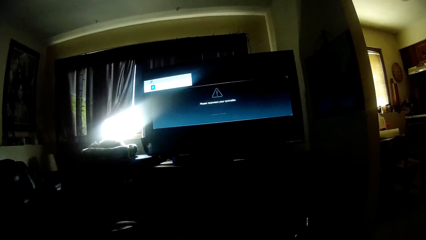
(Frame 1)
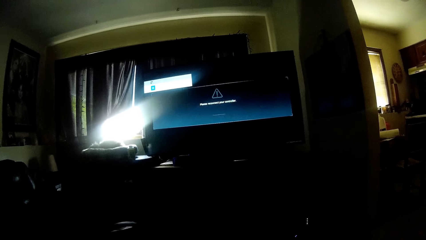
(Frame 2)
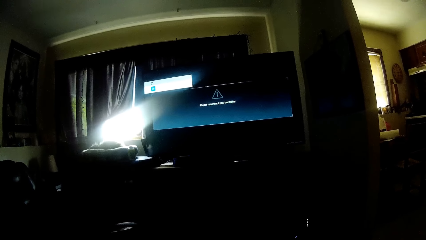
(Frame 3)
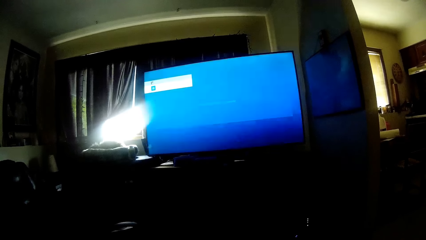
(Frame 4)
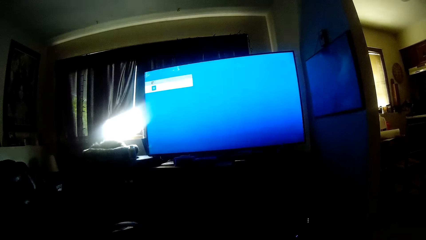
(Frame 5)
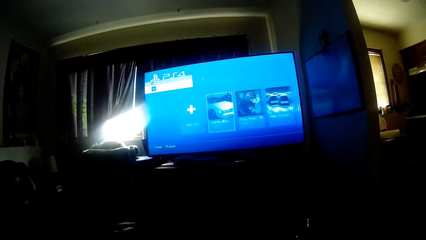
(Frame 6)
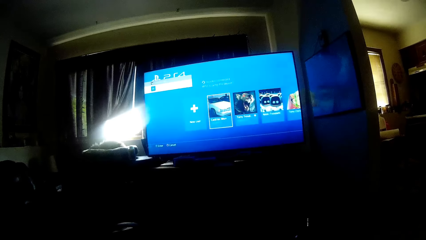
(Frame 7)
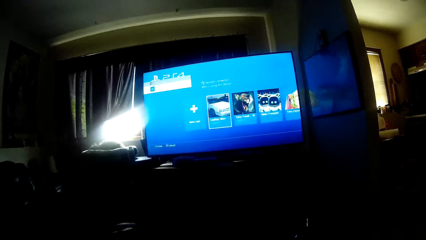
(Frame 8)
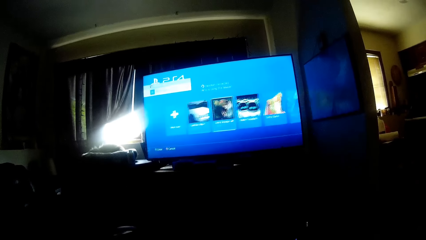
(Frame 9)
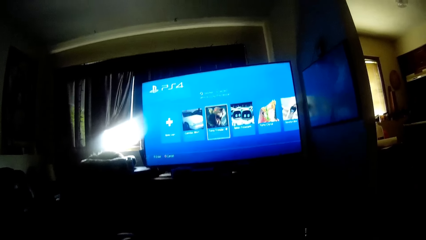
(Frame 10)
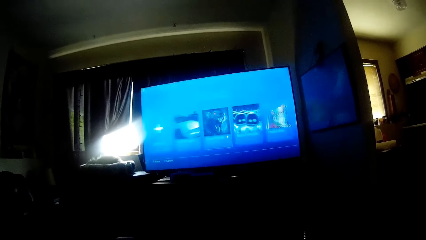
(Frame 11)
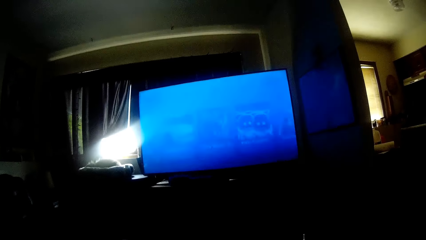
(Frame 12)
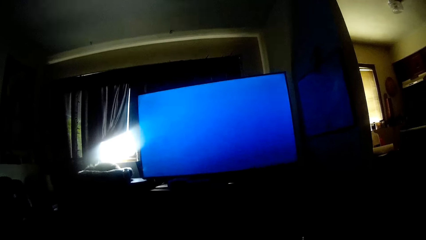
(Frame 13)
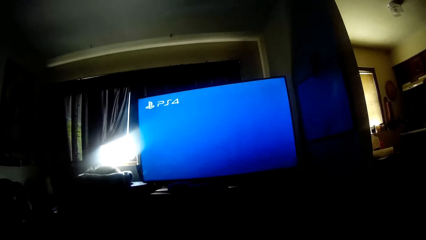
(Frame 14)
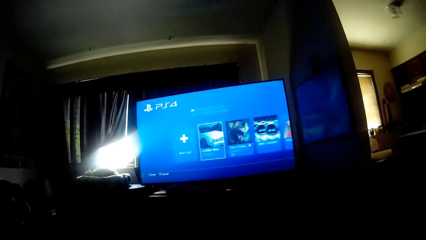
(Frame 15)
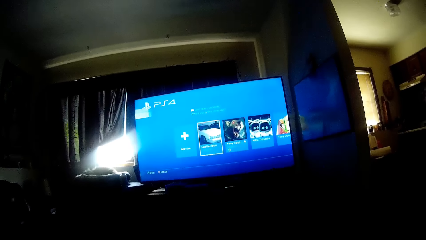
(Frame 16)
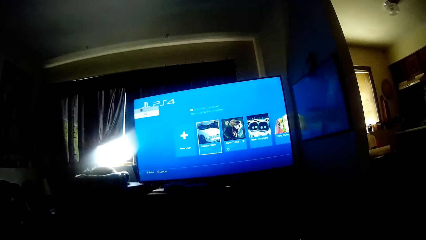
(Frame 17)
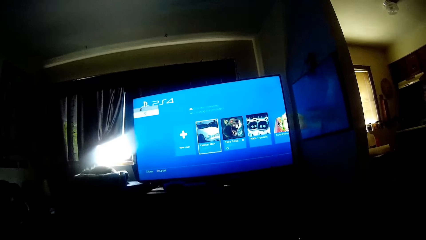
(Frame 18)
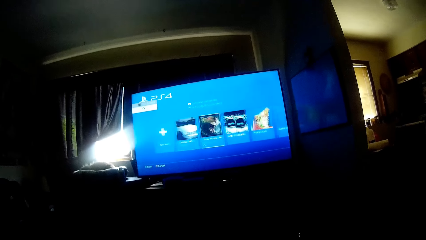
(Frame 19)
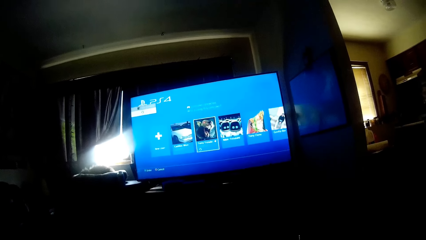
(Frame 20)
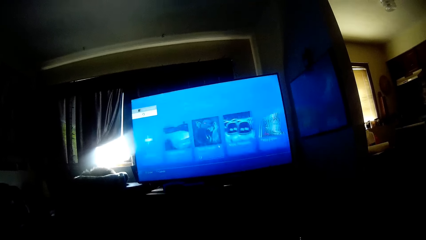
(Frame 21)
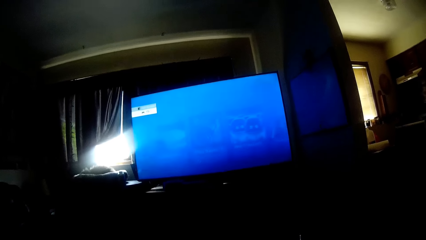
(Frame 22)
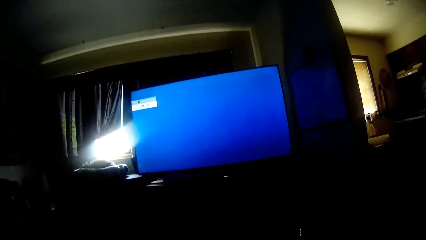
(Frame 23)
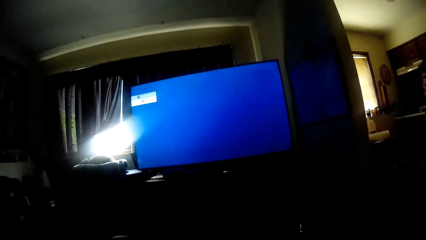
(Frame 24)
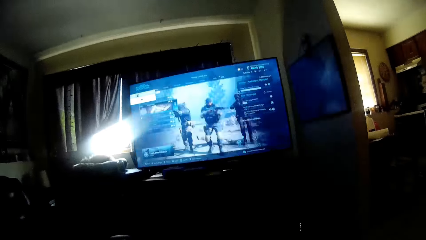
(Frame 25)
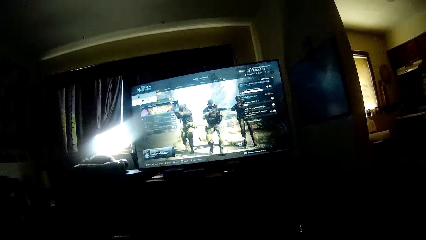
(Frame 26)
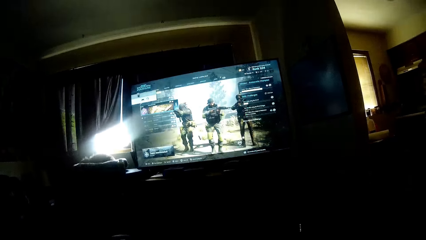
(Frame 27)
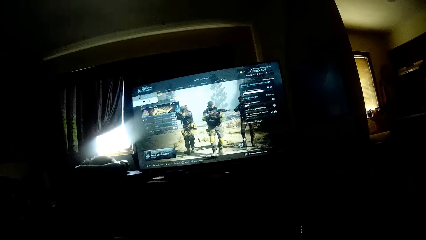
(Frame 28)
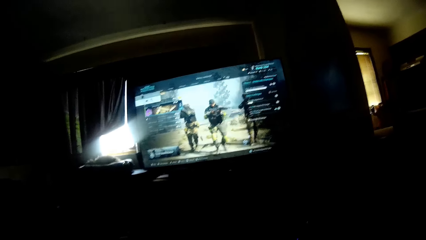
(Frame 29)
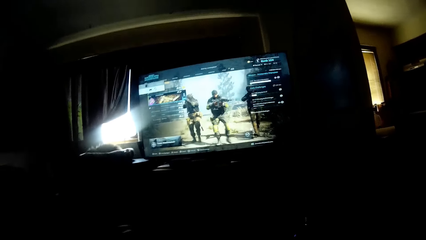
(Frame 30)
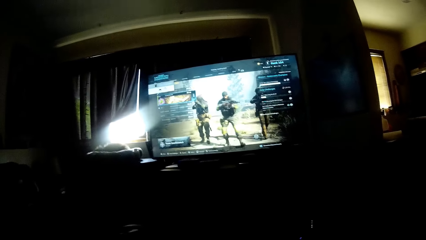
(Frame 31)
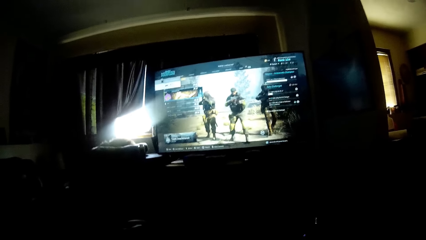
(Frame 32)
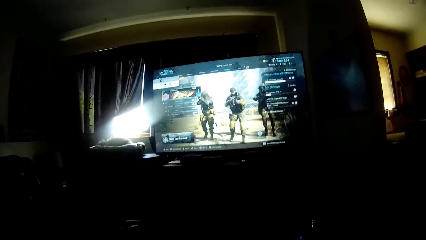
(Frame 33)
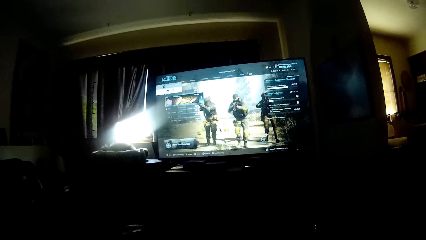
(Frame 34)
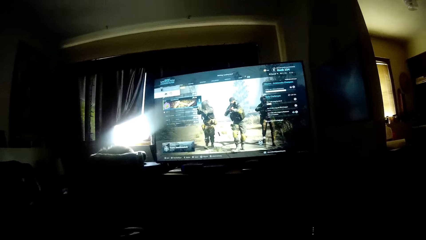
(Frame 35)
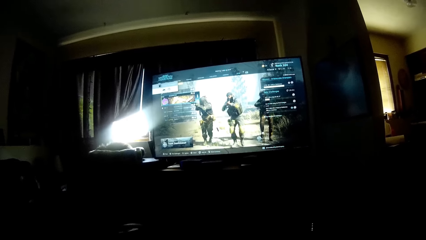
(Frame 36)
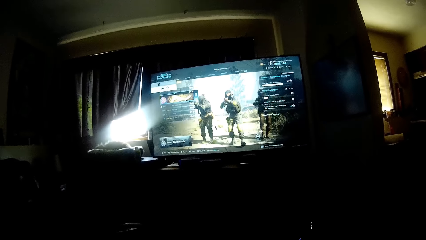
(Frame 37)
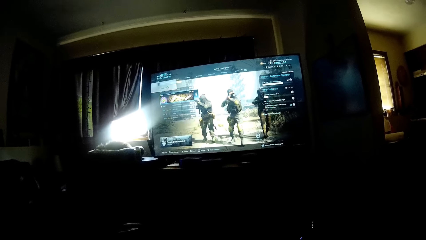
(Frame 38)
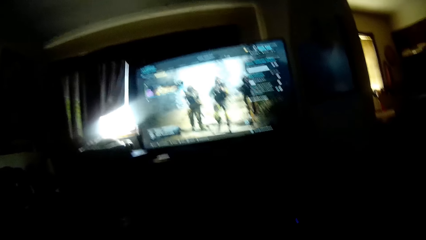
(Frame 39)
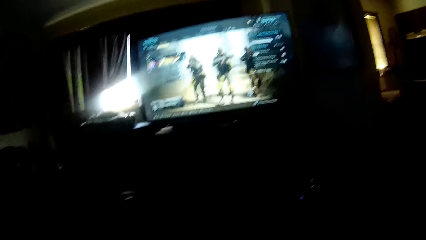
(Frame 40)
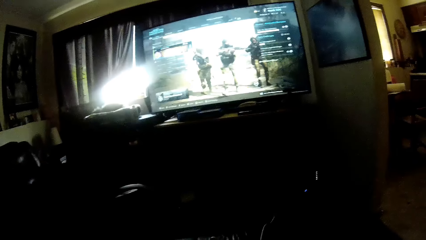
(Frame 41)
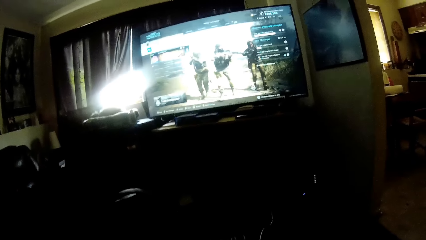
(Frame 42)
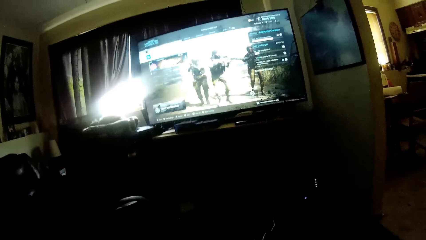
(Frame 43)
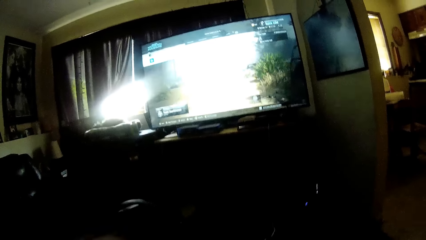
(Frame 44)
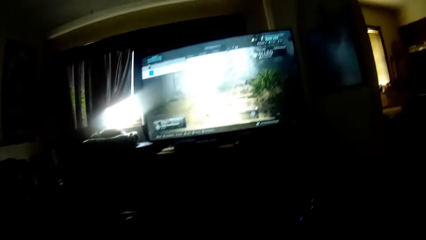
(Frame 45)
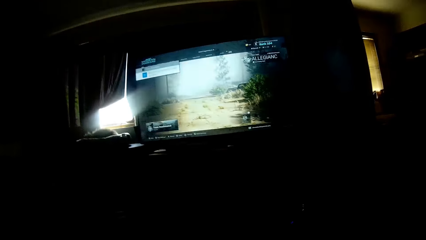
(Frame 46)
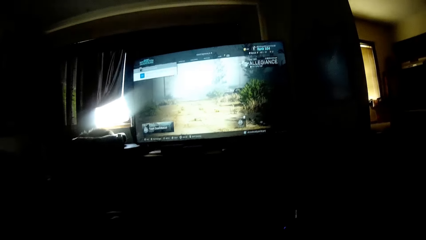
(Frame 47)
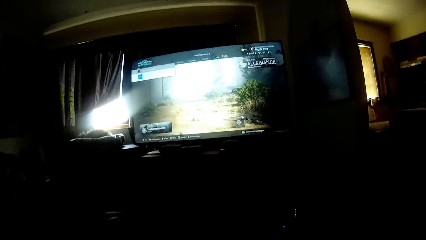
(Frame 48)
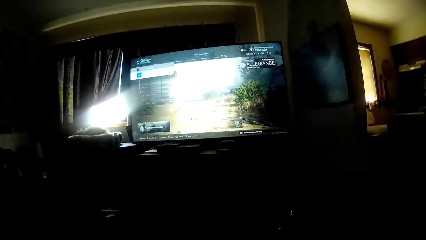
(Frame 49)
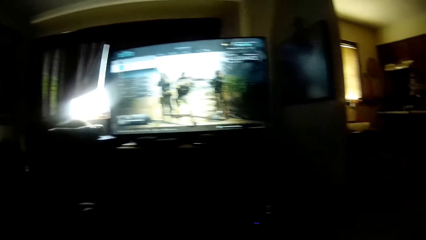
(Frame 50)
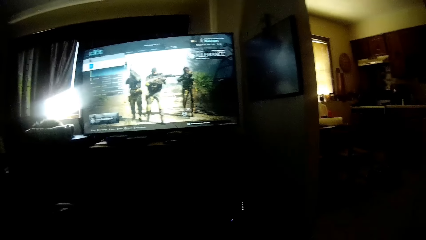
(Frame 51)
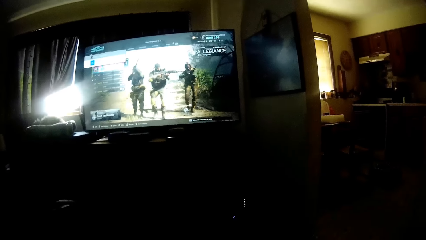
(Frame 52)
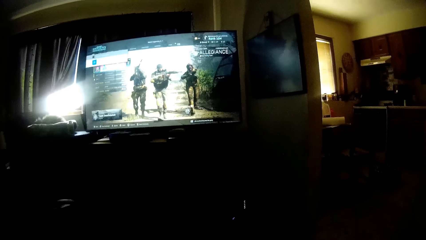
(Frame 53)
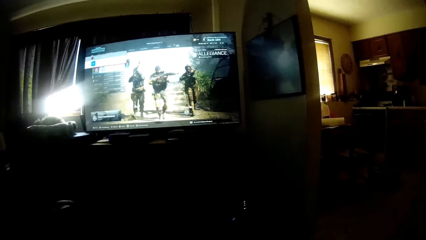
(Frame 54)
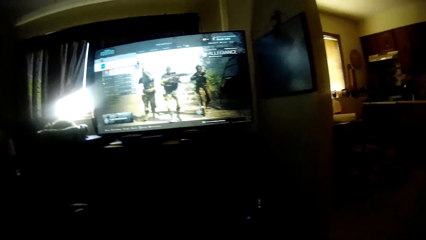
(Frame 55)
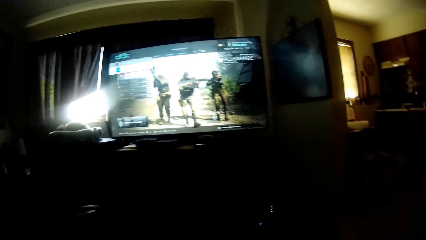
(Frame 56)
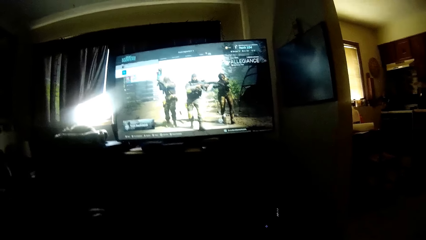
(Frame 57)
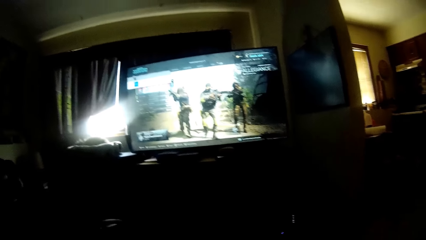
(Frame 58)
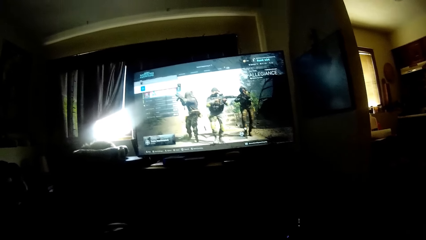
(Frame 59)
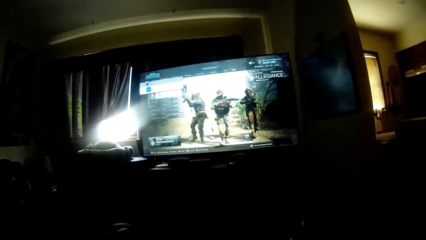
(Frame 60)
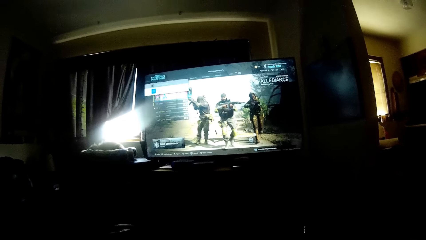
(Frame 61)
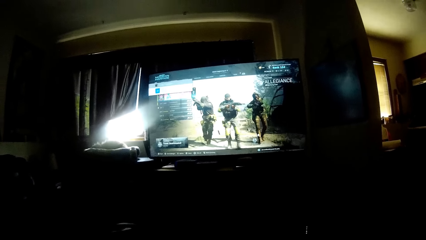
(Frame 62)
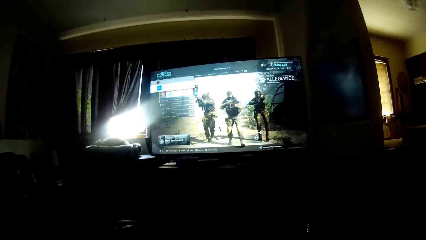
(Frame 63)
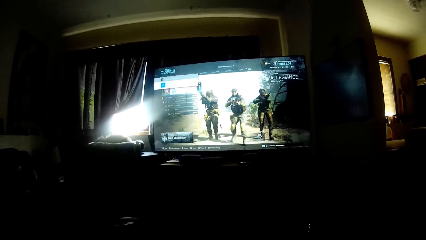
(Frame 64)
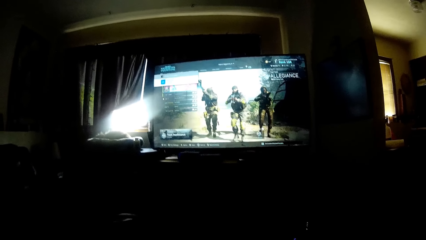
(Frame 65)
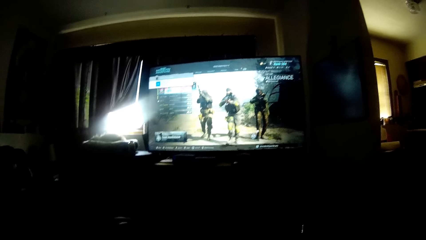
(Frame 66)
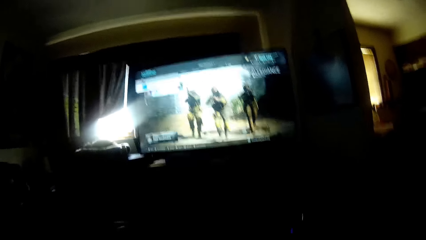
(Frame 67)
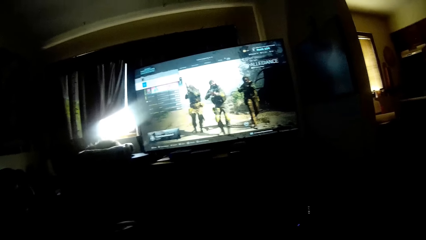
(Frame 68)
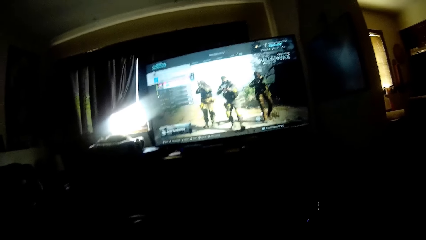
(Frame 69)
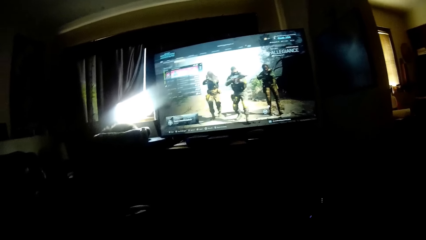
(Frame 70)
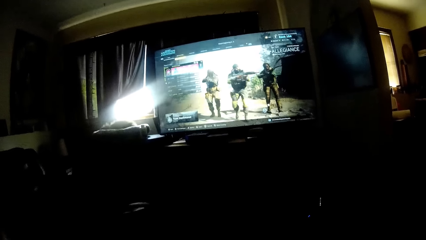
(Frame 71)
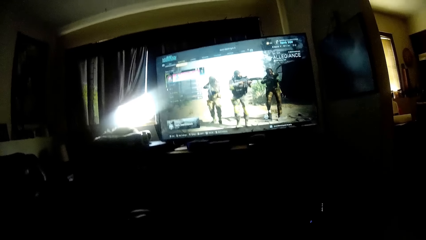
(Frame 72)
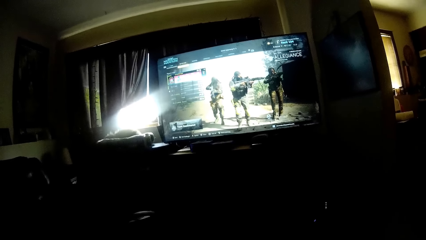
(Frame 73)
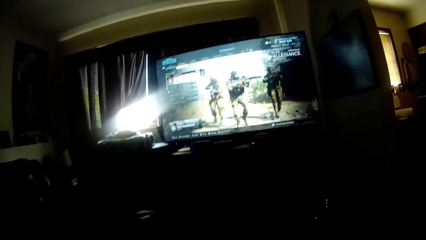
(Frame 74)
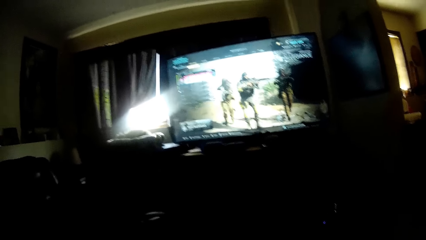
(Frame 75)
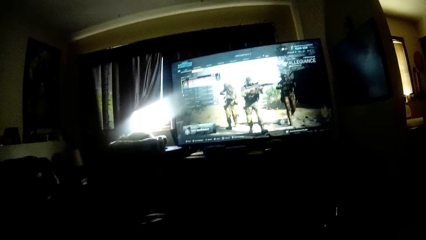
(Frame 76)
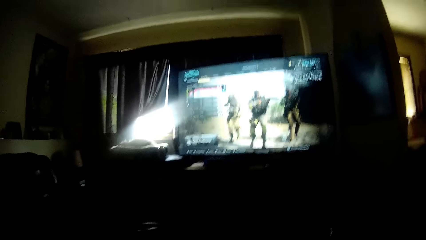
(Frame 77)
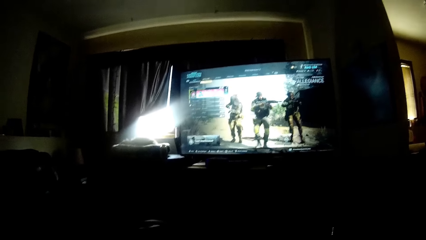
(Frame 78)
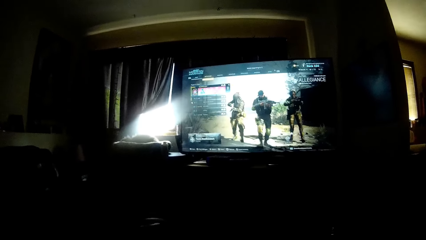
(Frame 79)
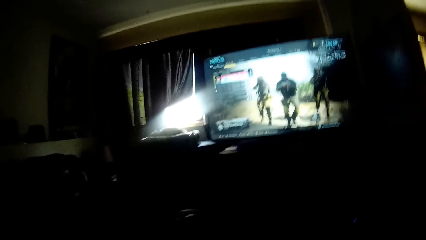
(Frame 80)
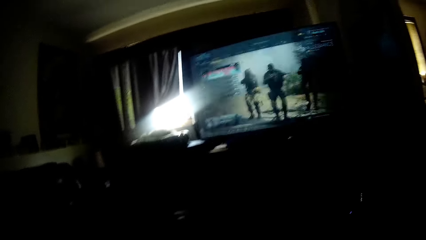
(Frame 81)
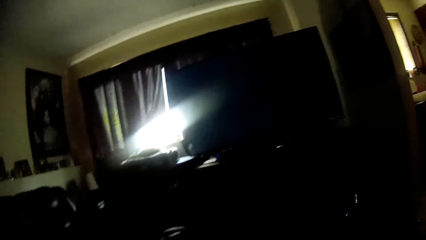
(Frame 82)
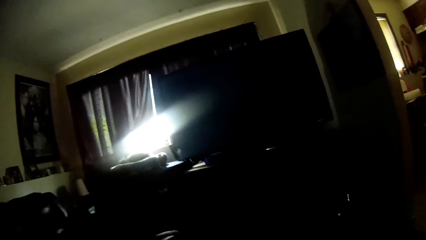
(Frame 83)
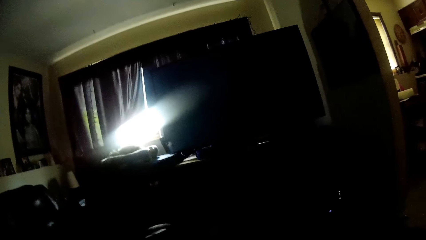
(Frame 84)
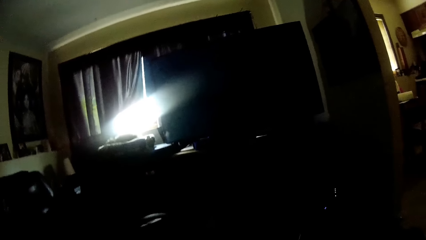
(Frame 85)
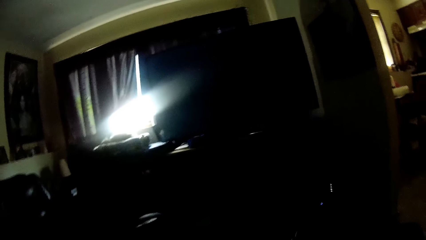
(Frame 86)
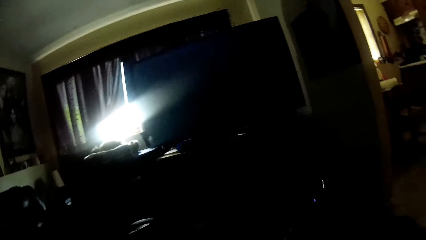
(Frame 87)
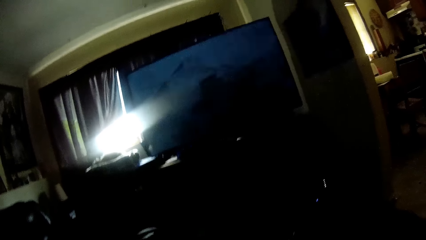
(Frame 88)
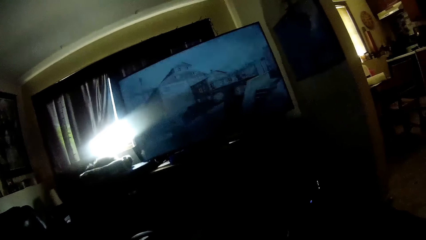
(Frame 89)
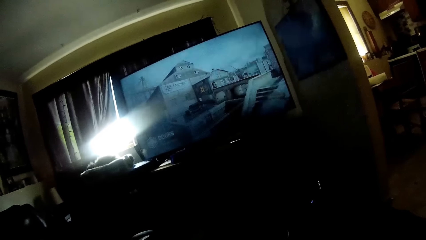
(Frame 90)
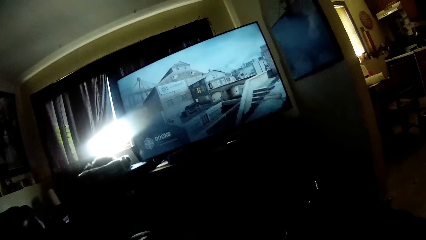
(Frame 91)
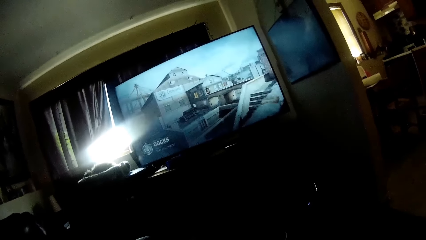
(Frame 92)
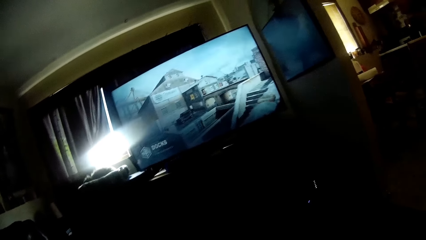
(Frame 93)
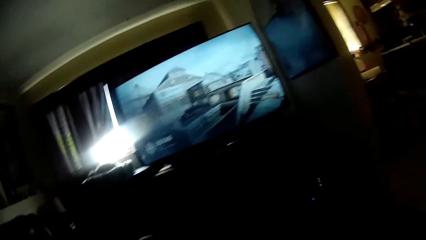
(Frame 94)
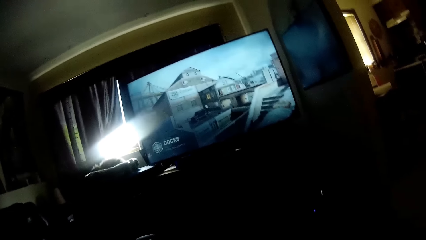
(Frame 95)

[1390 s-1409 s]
The camera wearer plays a video game on the television.
